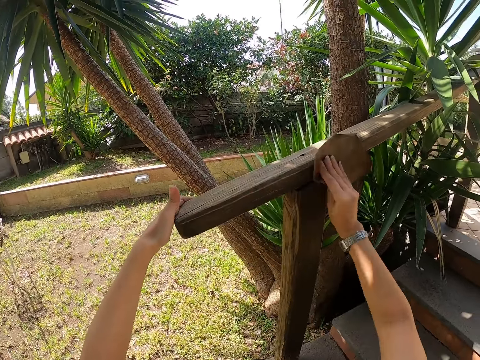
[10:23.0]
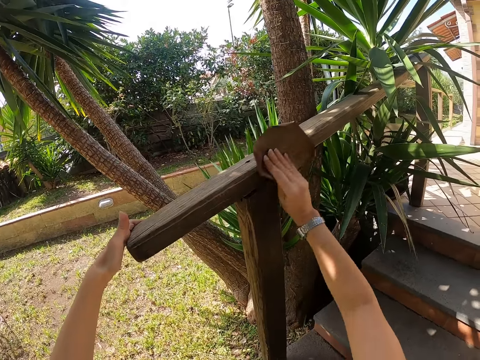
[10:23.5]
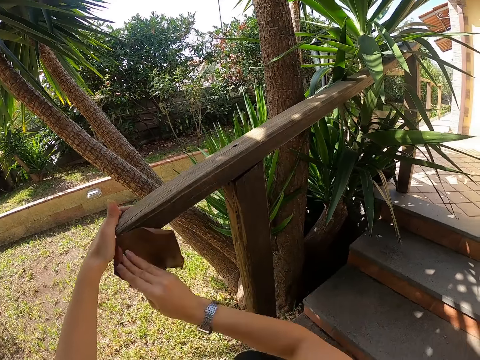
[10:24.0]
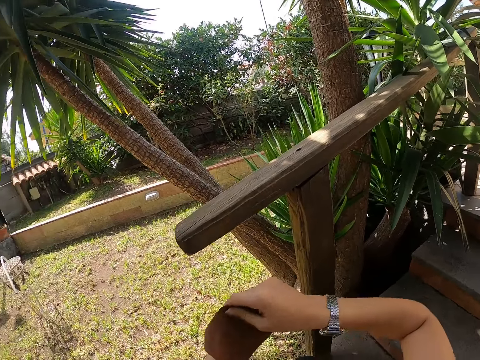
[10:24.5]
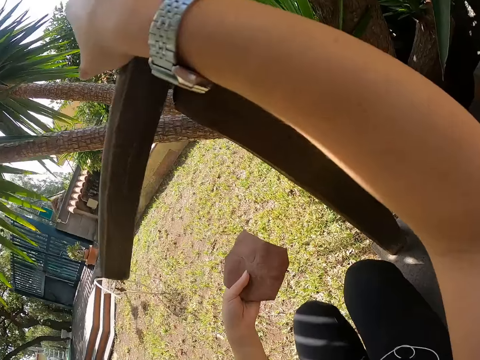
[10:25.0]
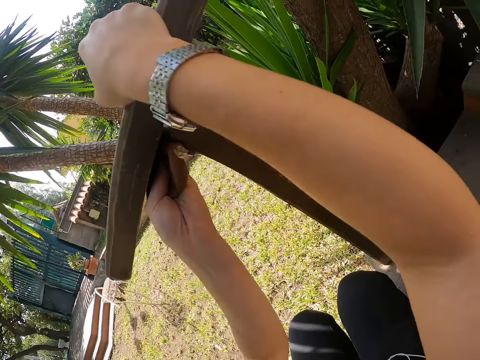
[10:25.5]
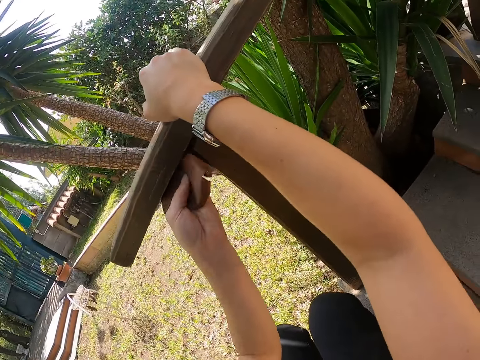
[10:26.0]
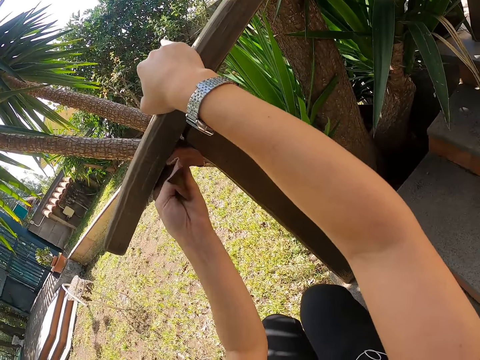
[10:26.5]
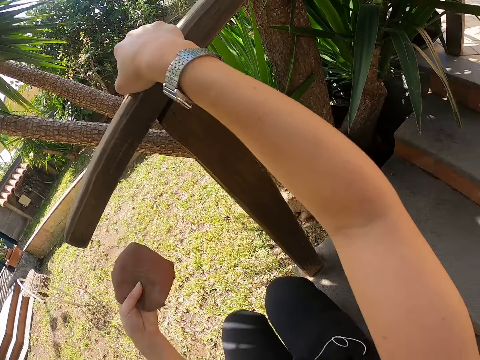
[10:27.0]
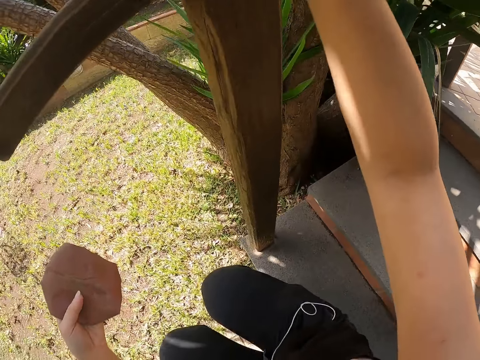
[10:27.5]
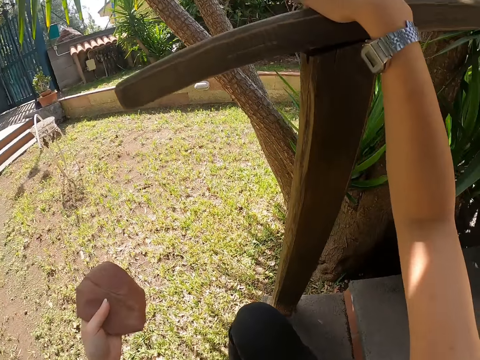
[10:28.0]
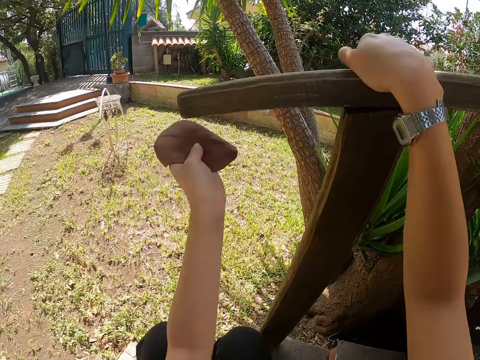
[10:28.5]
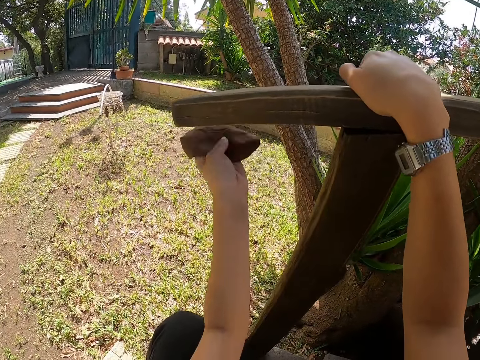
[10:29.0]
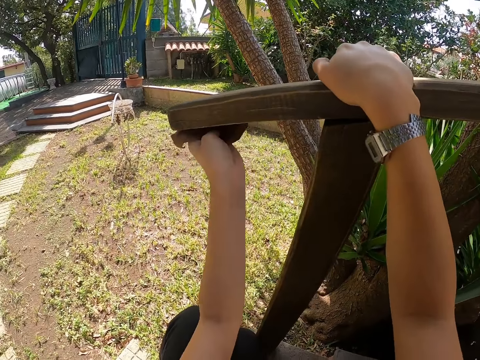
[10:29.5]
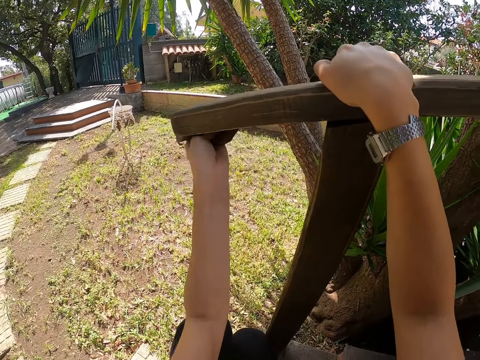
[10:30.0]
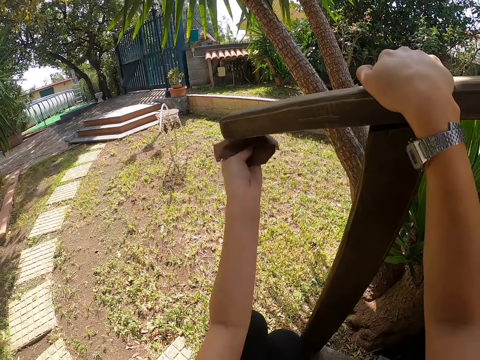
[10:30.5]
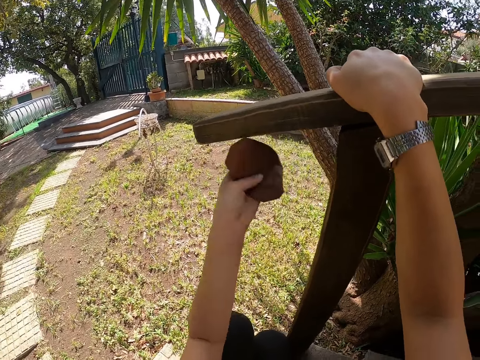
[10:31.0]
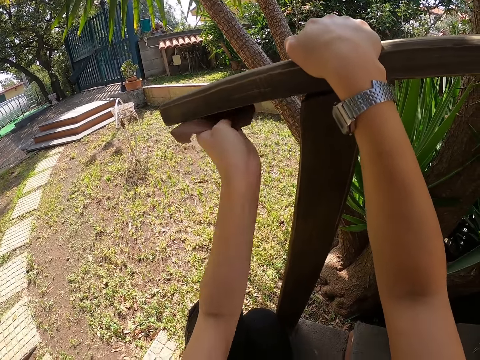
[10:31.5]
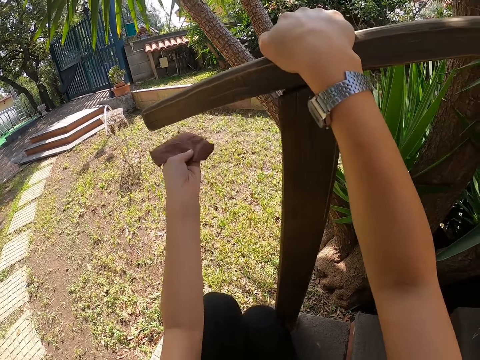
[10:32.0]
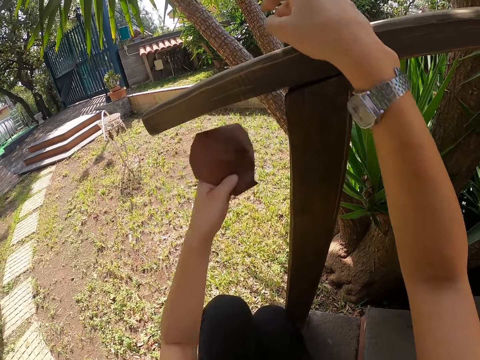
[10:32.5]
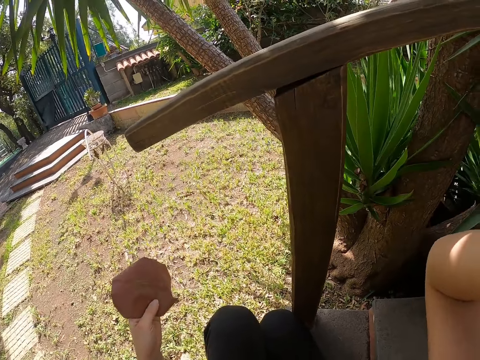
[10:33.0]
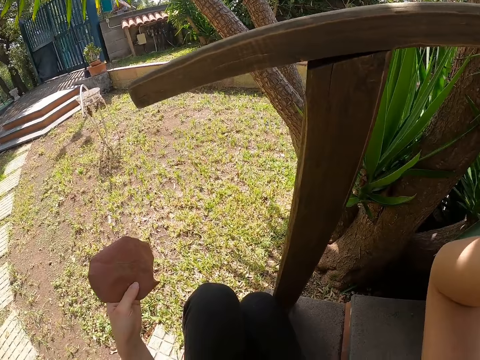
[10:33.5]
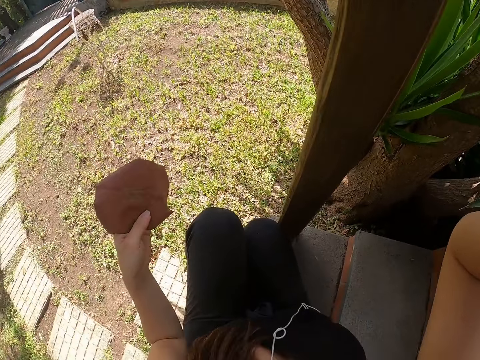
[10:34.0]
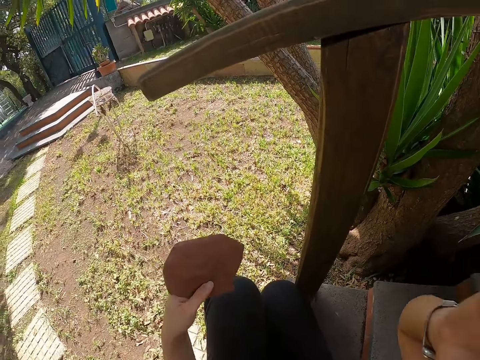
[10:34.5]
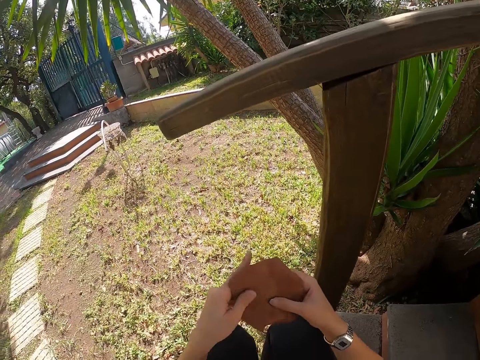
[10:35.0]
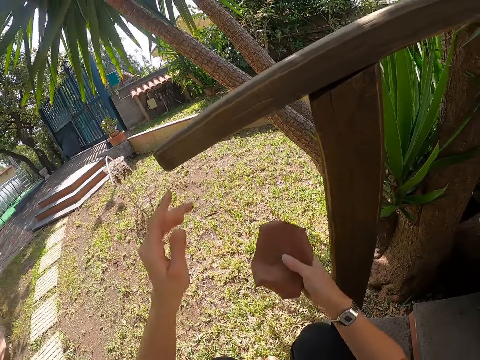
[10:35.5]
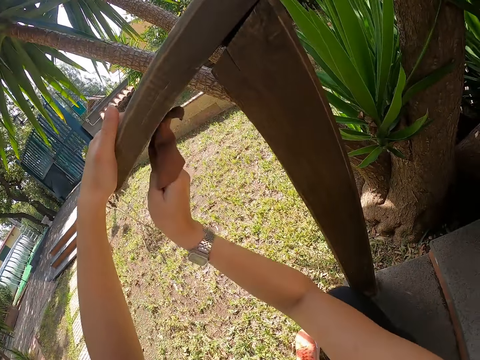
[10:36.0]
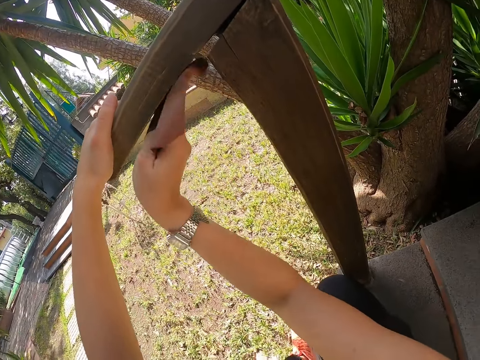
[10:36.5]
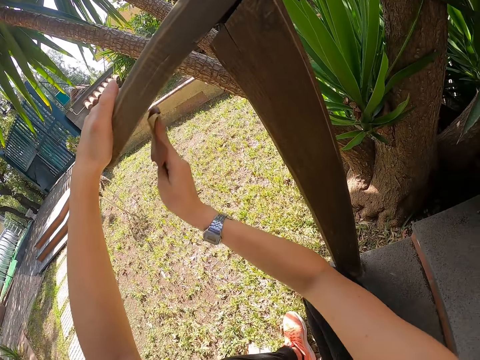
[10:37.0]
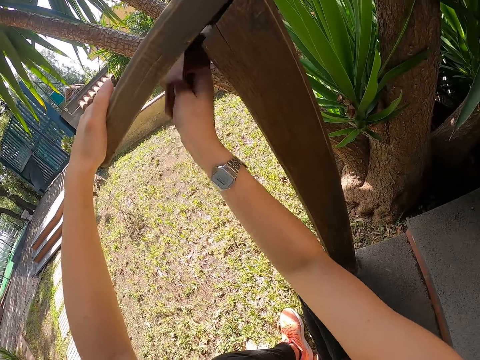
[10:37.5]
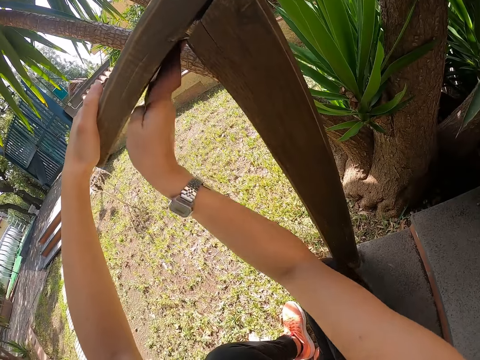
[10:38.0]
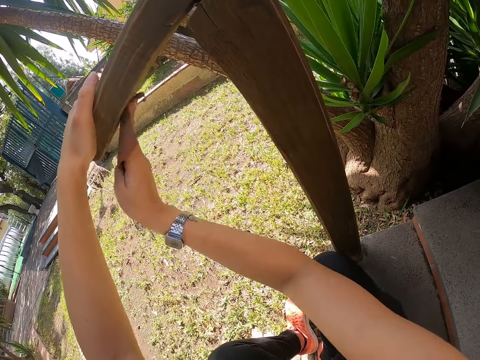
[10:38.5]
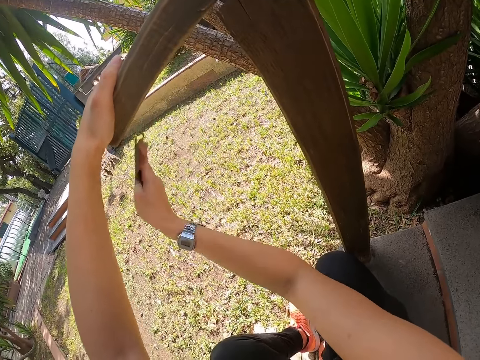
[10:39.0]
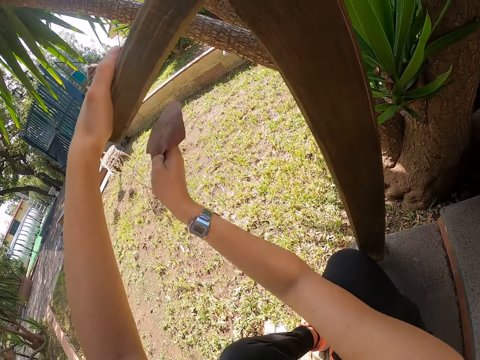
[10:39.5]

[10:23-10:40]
The camera wearer holds the wood with the right hand. They use a sandpaper on the wood. They scratch the face. They hold the sandpaper. They use the sandpaper on the wood.

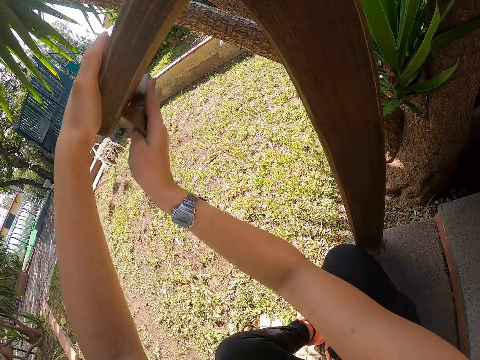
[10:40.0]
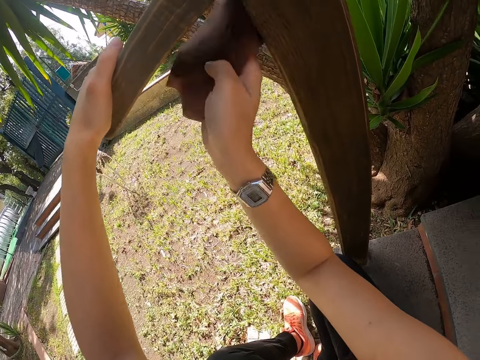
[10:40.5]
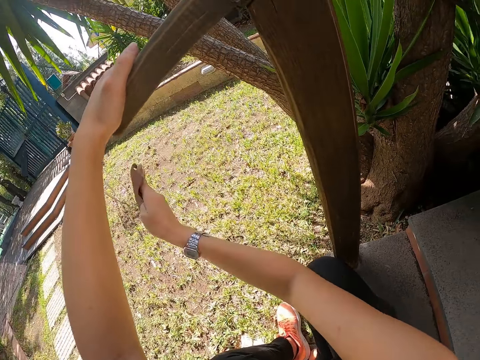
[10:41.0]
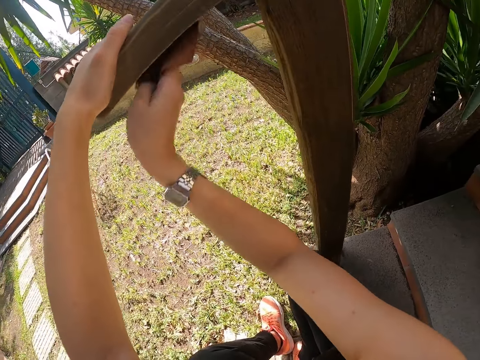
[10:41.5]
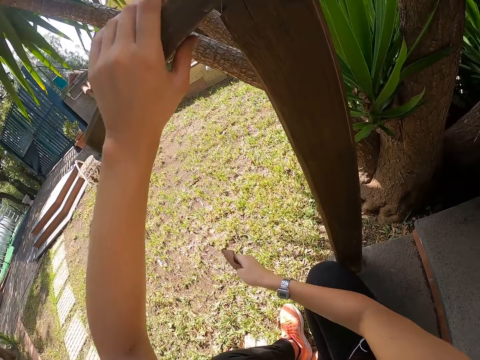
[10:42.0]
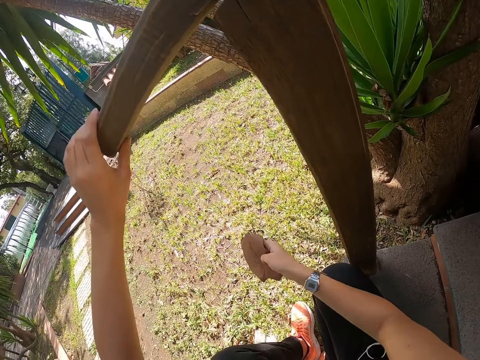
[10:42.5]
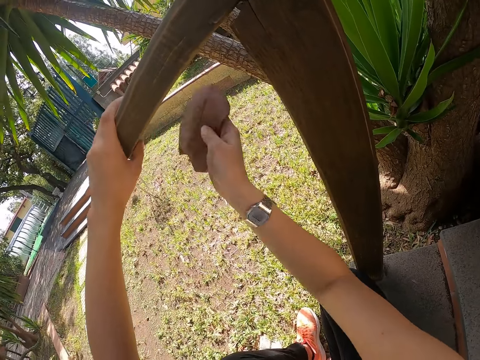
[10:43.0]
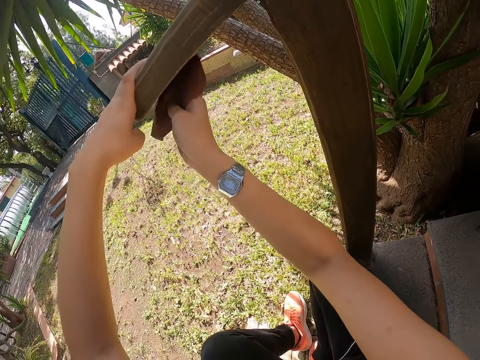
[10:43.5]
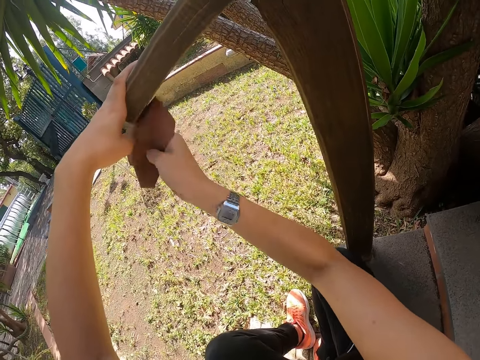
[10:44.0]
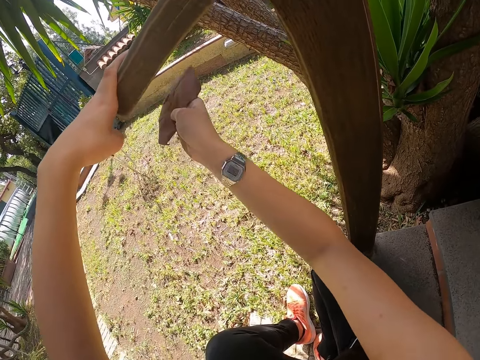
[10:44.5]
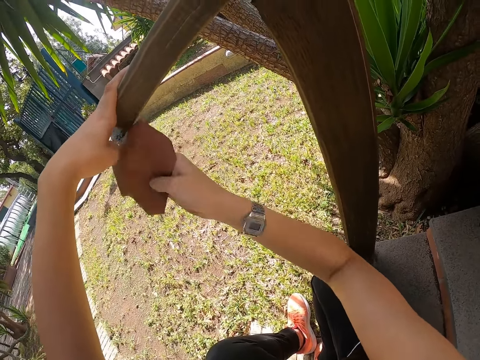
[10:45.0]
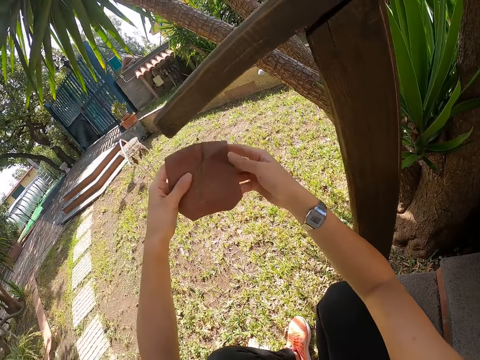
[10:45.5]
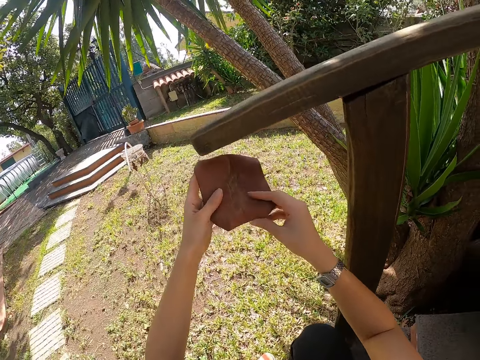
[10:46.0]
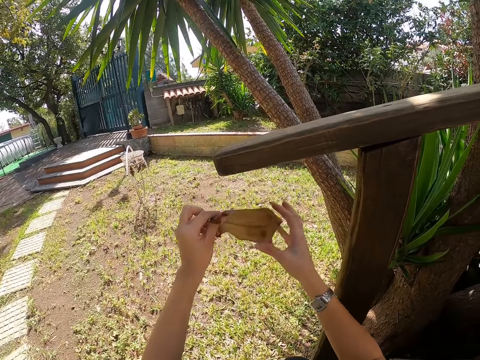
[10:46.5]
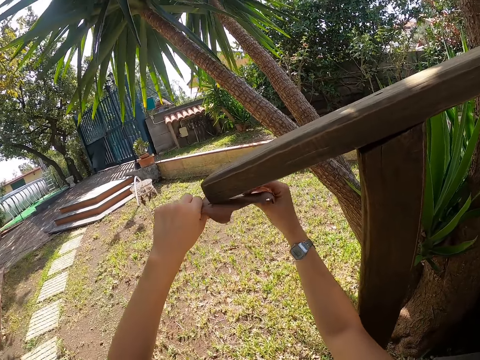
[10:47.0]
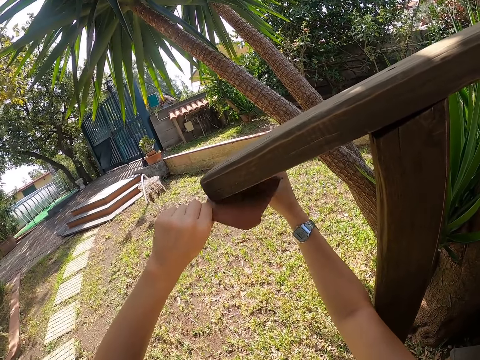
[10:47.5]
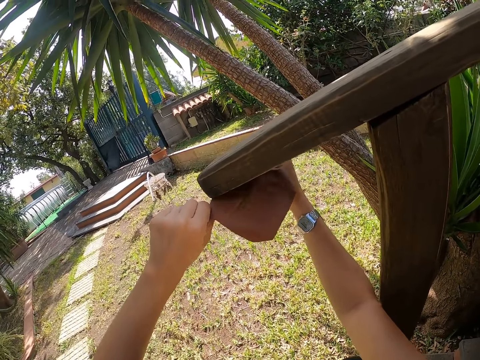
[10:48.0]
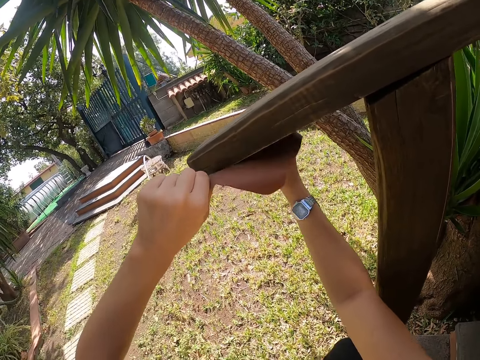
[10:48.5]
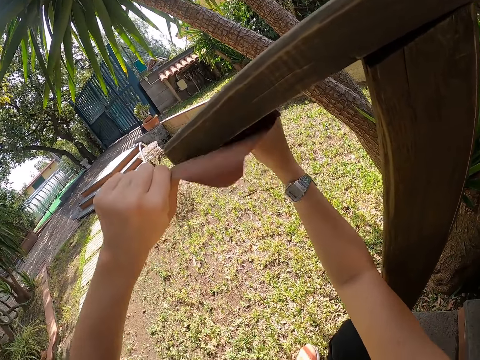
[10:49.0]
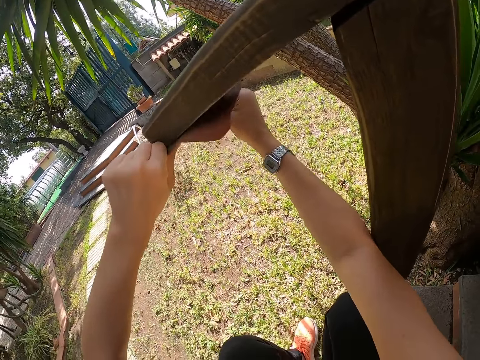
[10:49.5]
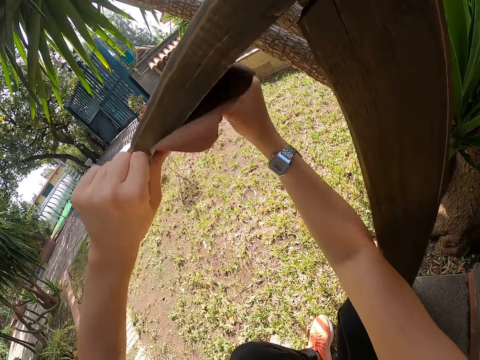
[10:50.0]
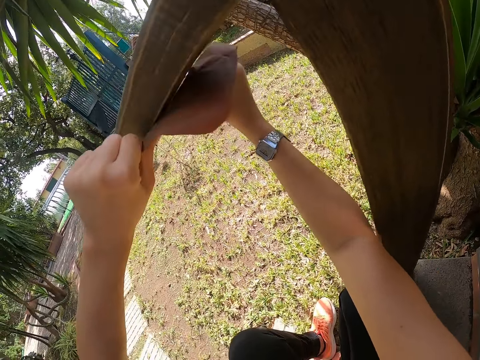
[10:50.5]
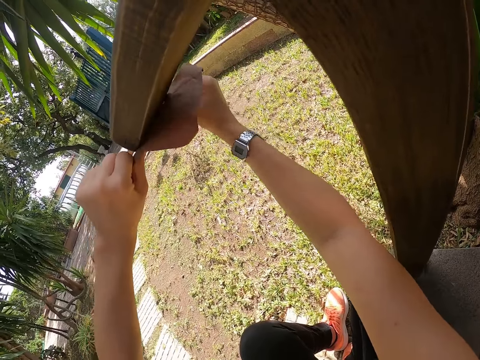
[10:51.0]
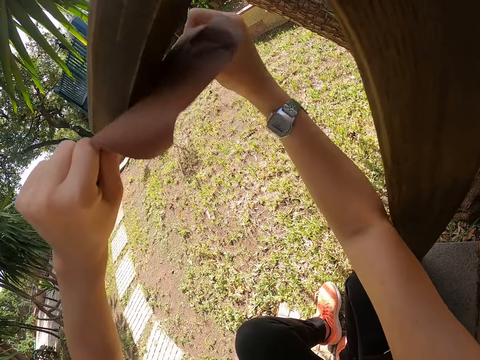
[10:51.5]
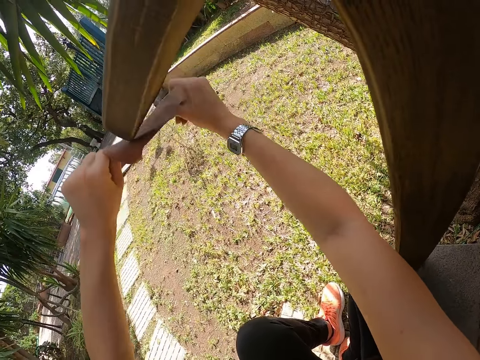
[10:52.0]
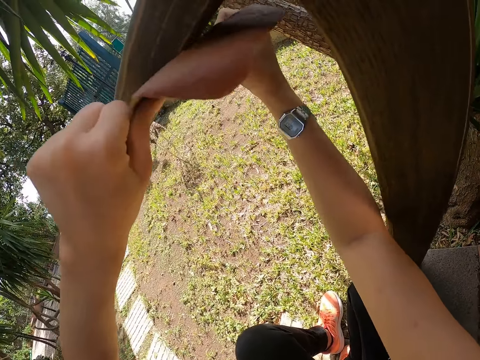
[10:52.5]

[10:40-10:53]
The camera wearer feels the wood with the left hand. They use a sandpaper on the wood. They turn the wood. They scrub the wood.
